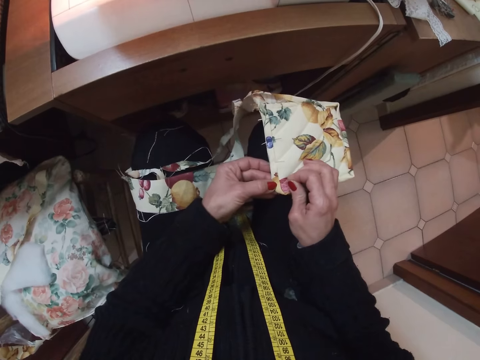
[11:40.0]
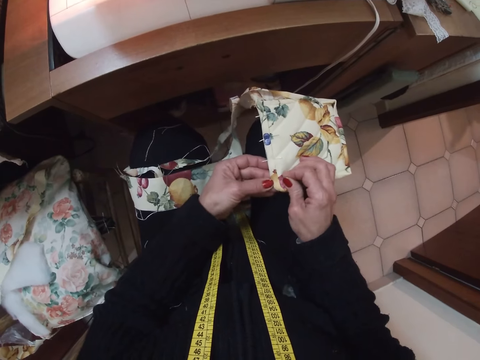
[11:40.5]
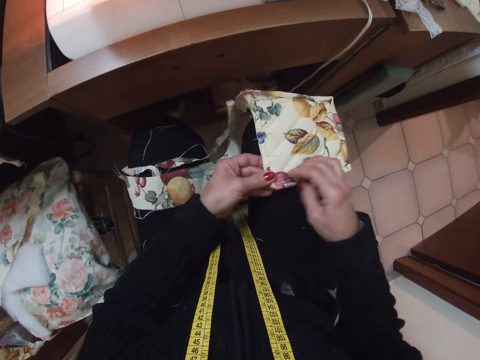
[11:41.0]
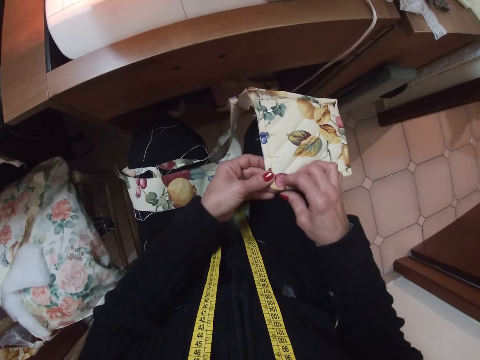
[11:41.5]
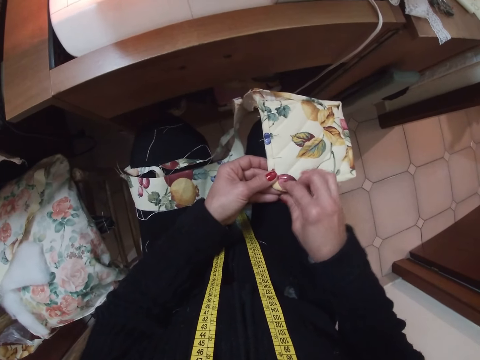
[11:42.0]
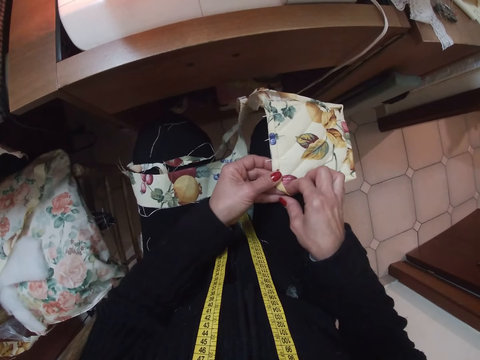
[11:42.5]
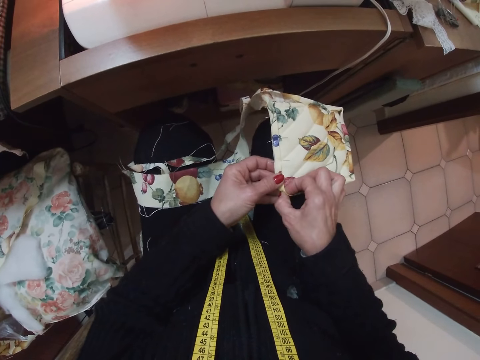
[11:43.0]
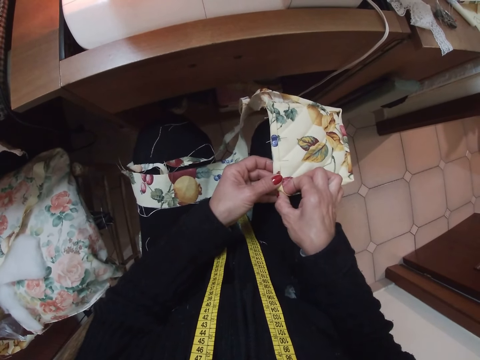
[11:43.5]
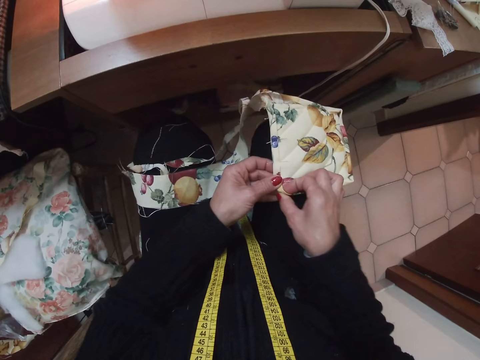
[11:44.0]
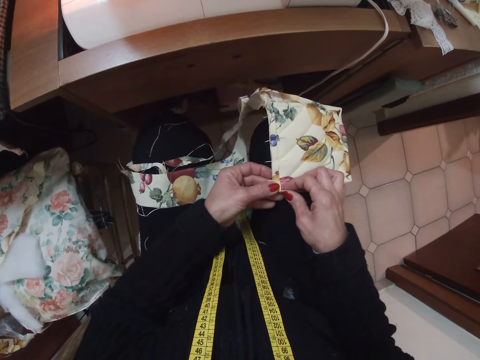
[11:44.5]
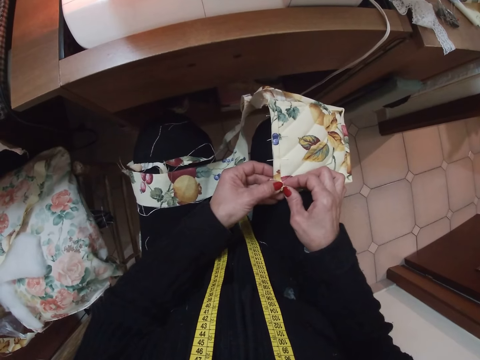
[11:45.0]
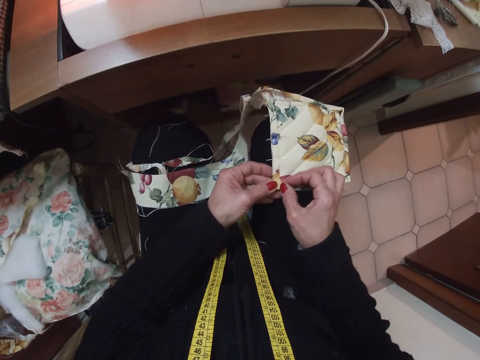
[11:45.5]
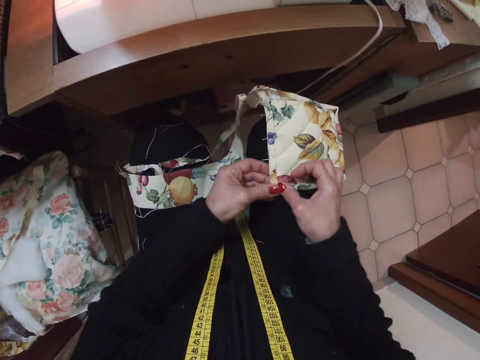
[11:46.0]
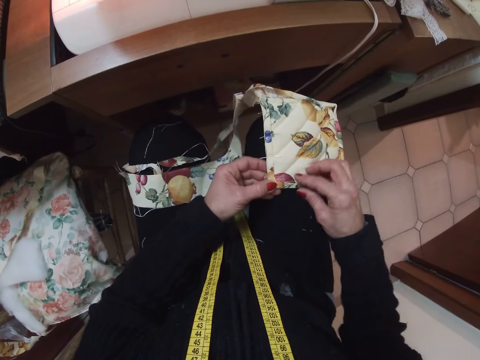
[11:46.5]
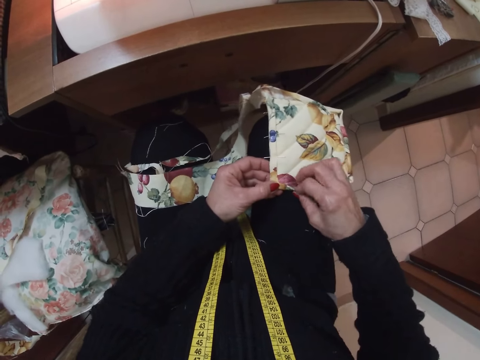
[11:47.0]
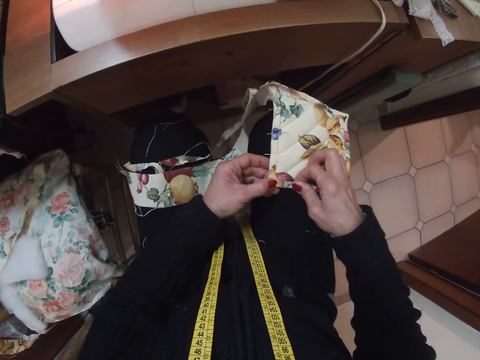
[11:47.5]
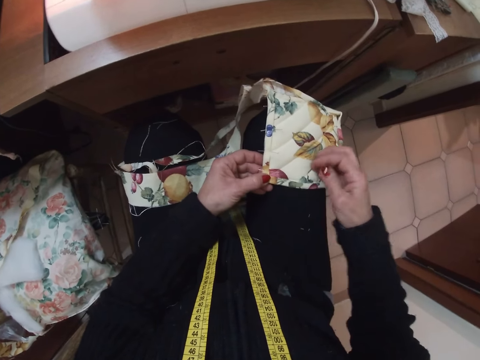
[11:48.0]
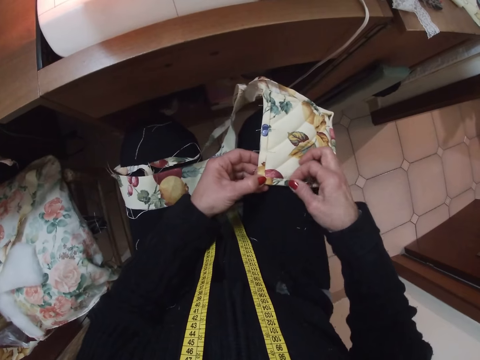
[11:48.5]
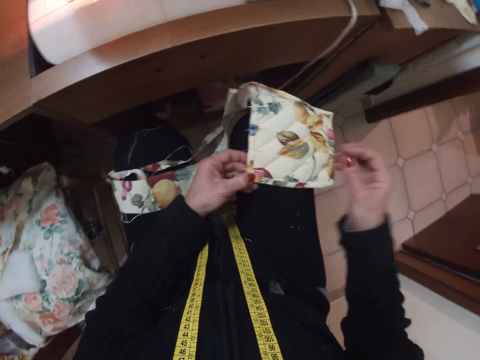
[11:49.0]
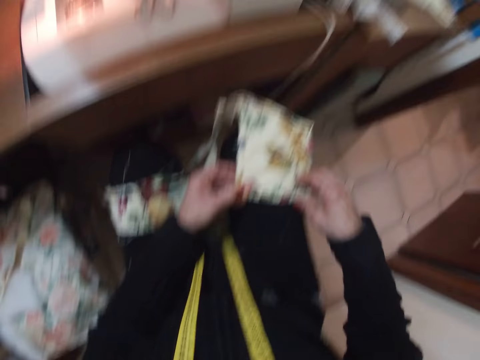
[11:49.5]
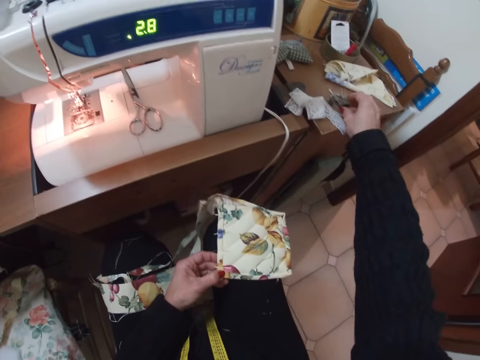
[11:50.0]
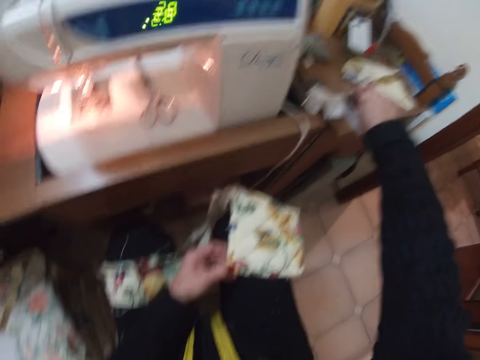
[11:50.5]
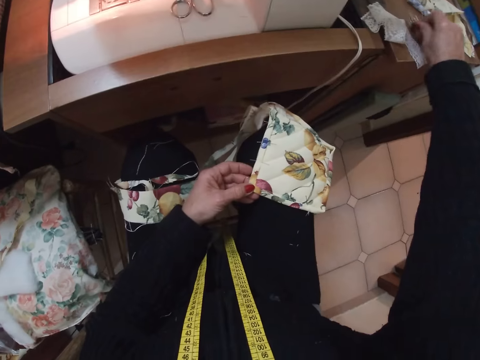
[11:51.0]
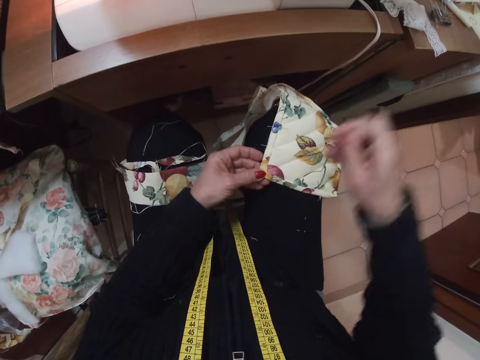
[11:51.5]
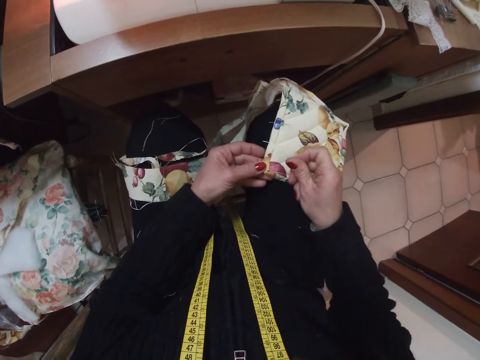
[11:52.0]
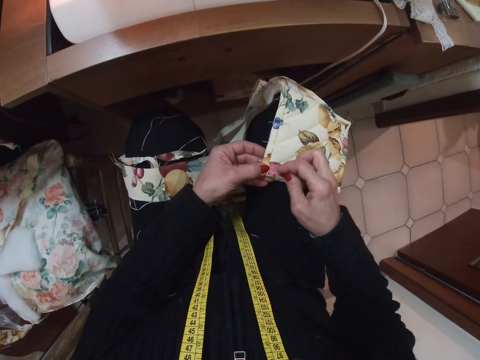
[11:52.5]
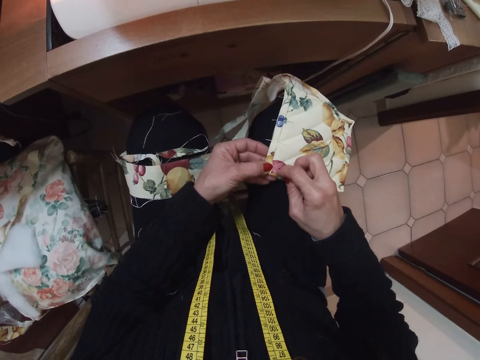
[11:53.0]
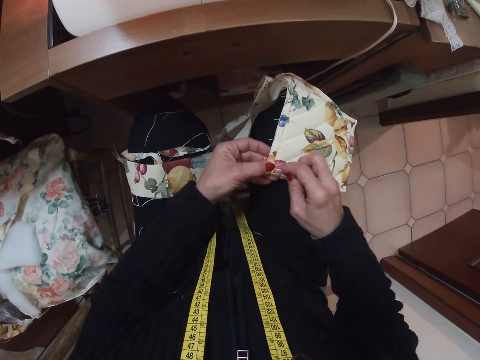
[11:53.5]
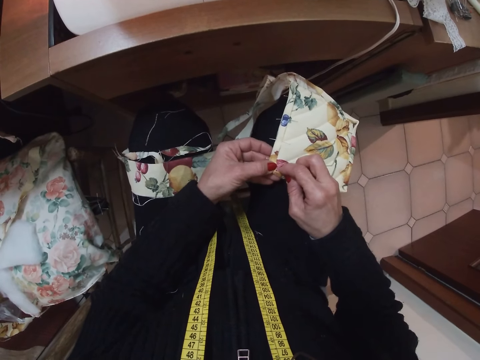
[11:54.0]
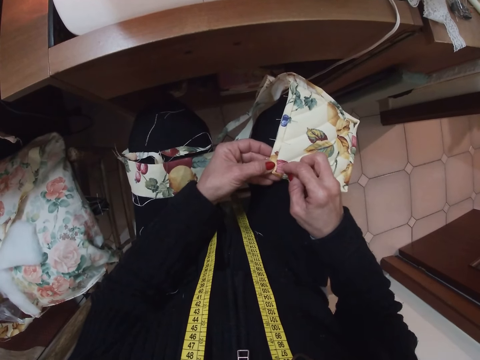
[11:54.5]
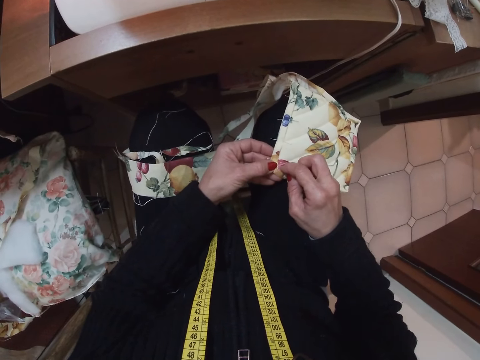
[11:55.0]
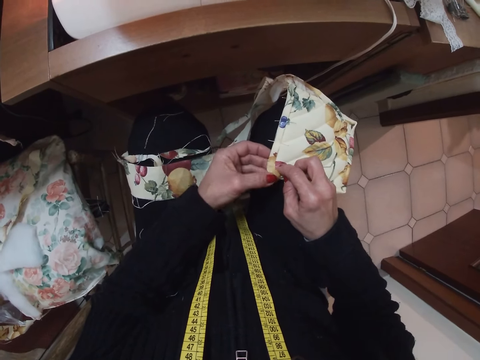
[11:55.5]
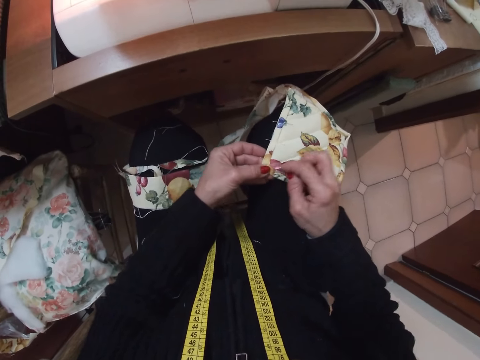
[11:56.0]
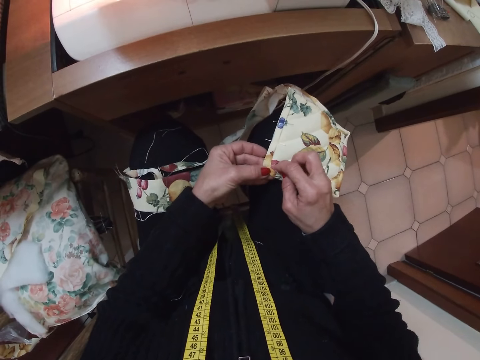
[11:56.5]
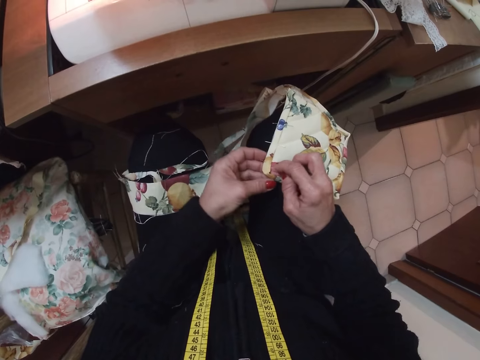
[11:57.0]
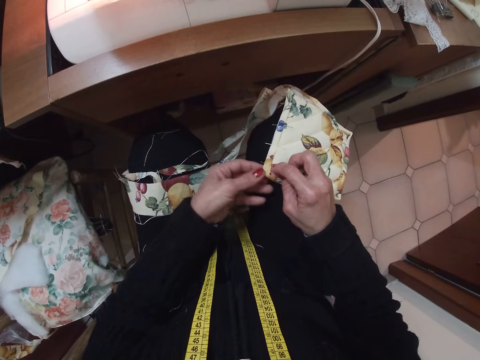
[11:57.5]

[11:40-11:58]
The camera wearer adjusts the hem of the cloth or fabric with her right hand. She folds the edge of the fabric. She picks a needle from the table with her right hand. She fixes the needle on the cloth with her right hand.

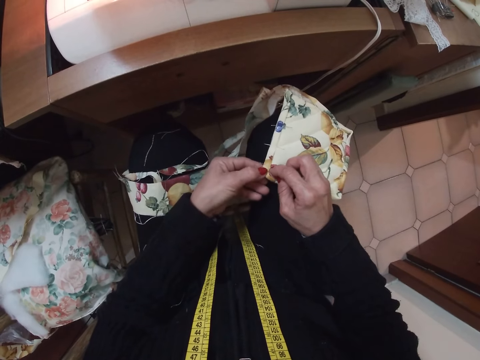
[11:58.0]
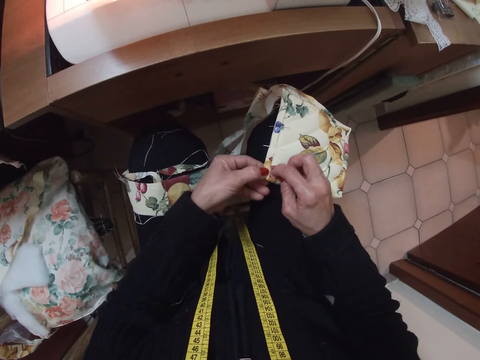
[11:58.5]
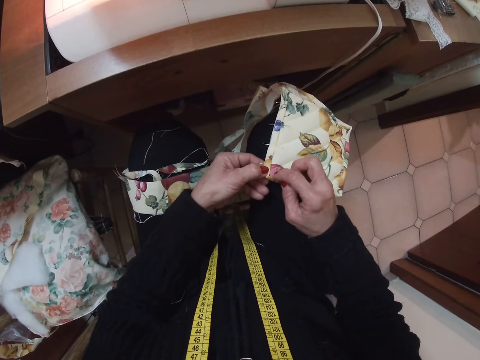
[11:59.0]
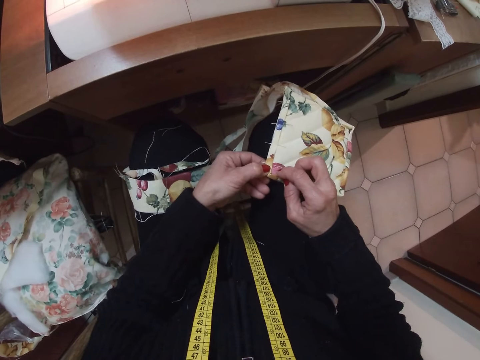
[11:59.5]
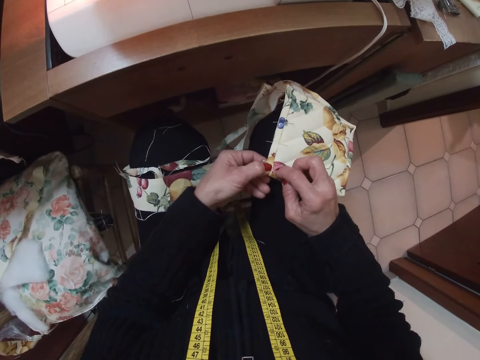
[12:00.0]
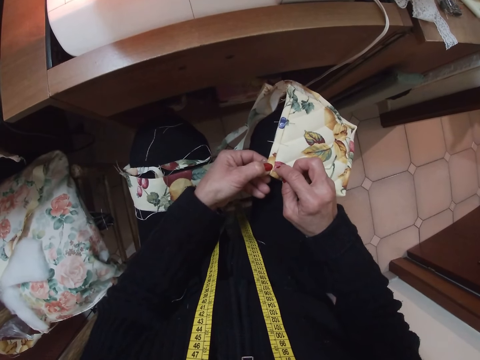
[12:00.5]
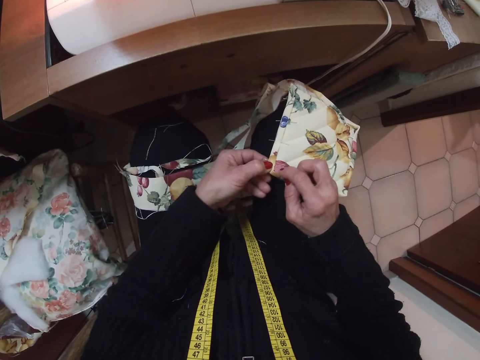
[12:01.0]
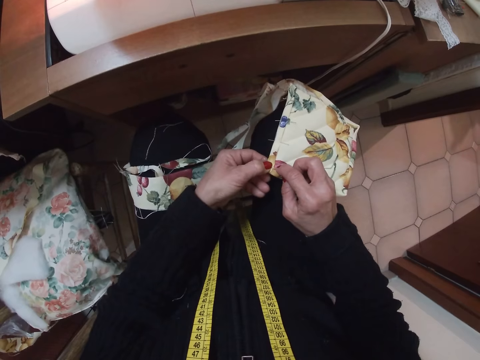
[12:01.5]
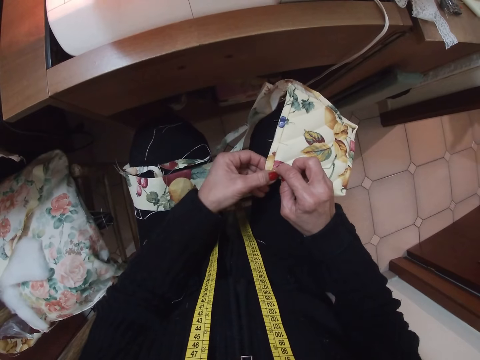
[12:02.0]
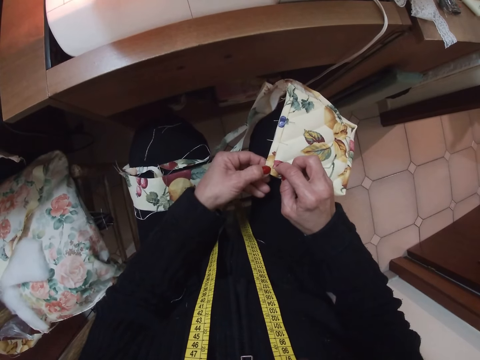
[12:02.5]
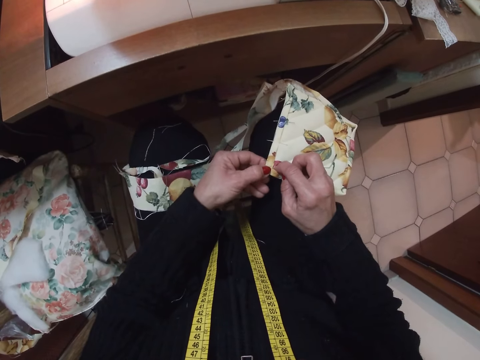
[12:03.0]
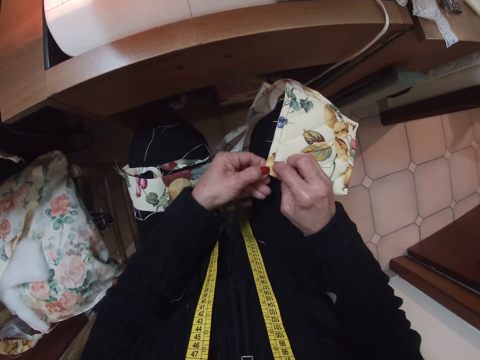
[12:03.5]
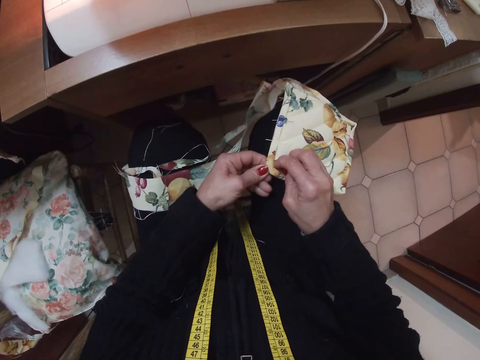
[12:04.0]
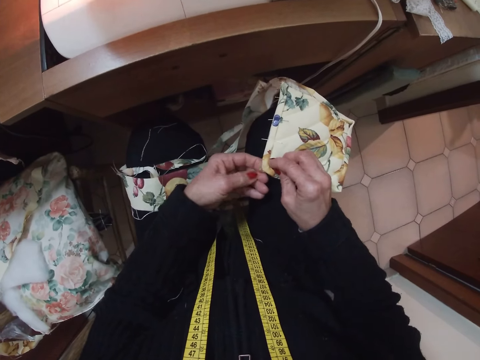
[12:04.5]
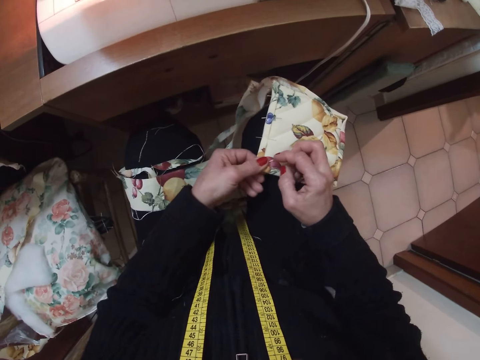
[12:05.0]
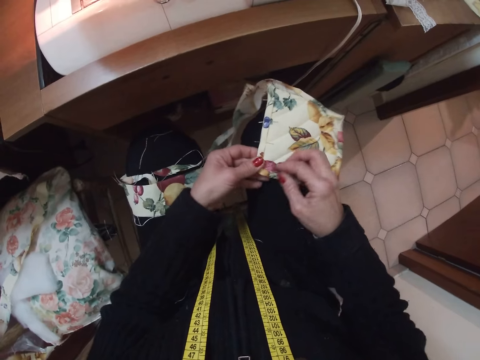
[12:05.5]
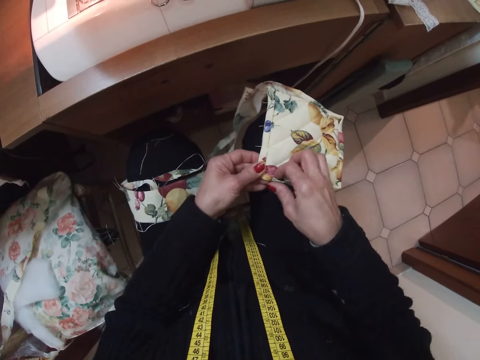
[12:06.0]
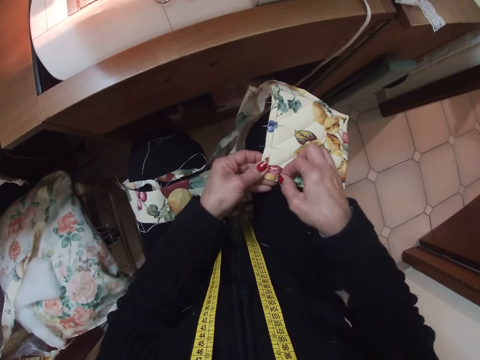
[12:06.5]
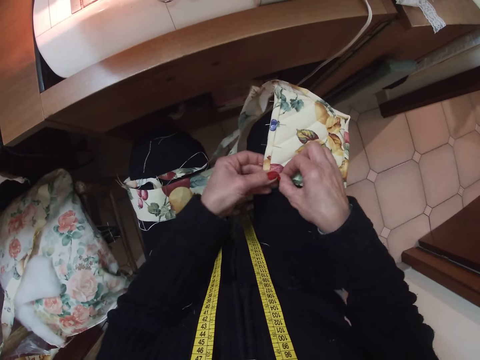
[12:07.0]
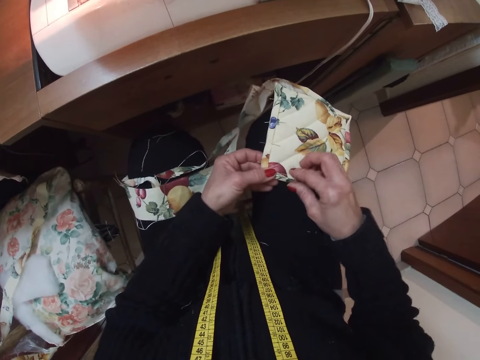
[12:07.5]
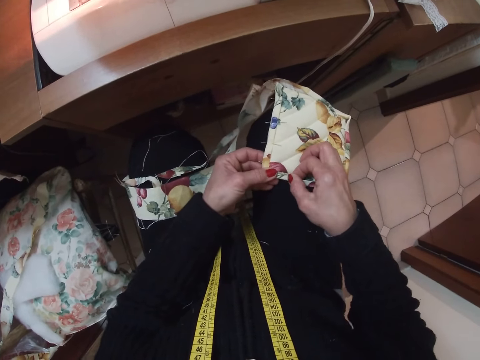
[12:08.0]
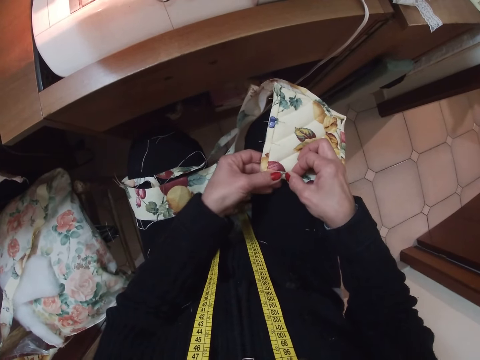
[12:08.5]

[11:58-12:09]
The camera wearer folds the edges of the fabric or cloth. She adjusts the hem of the cloth with her right hand.
